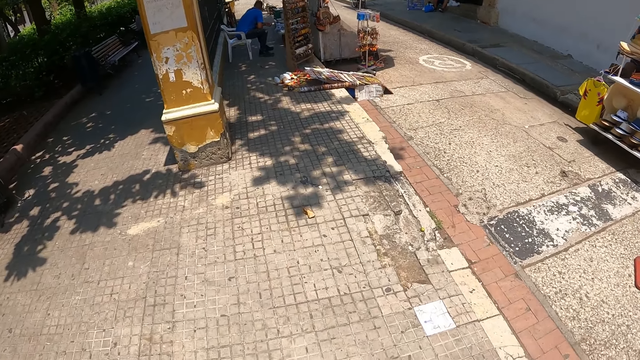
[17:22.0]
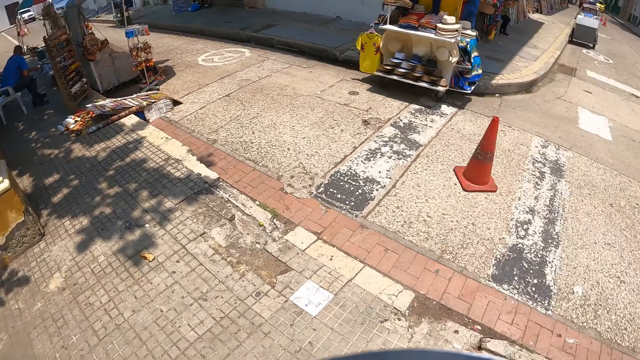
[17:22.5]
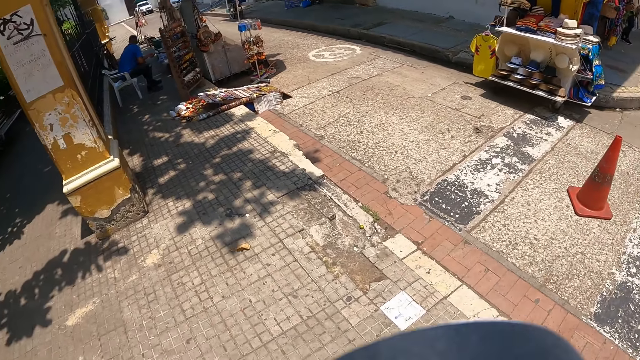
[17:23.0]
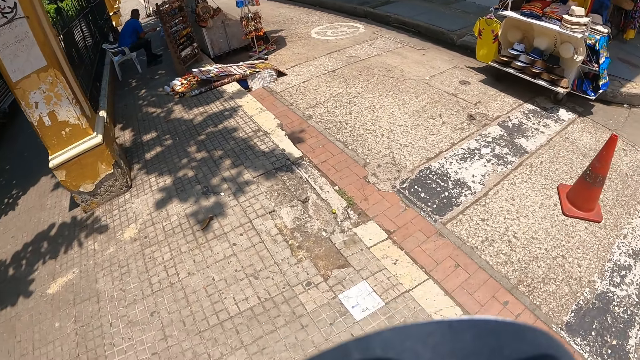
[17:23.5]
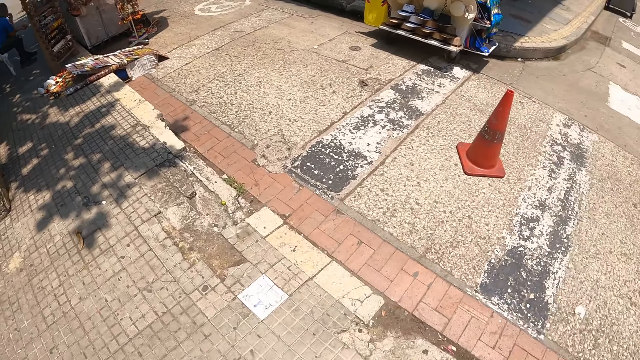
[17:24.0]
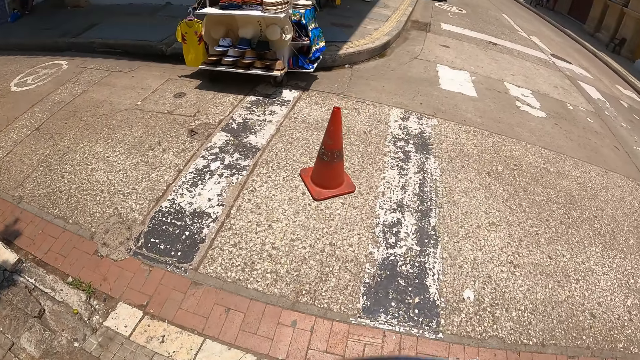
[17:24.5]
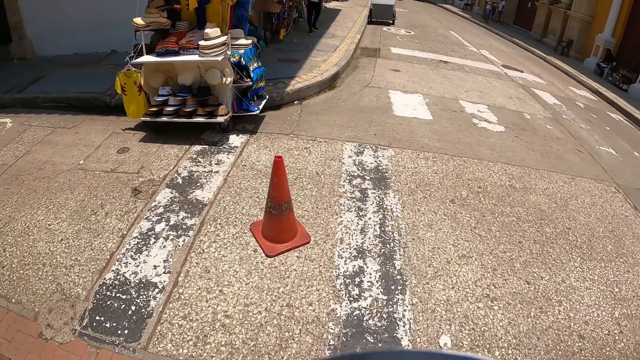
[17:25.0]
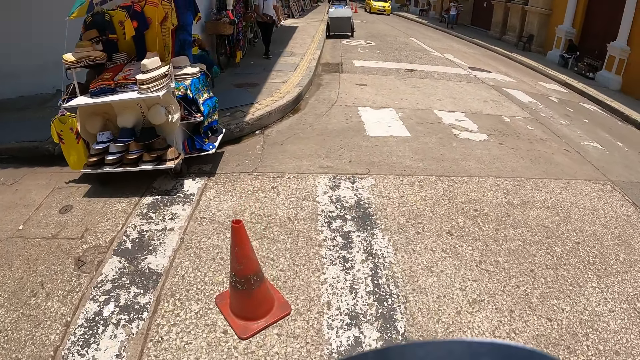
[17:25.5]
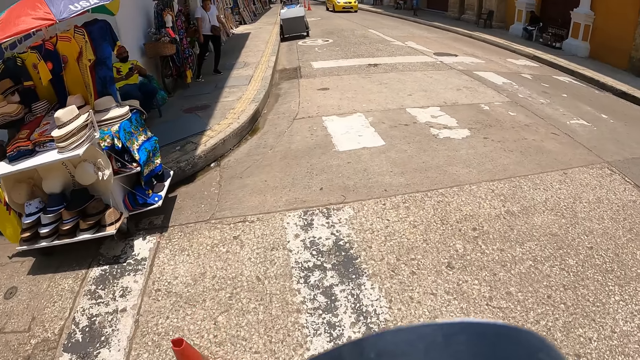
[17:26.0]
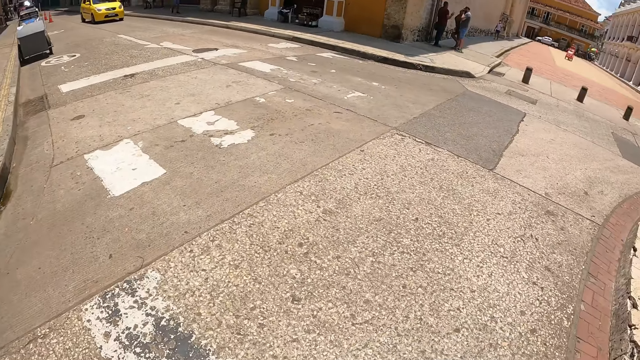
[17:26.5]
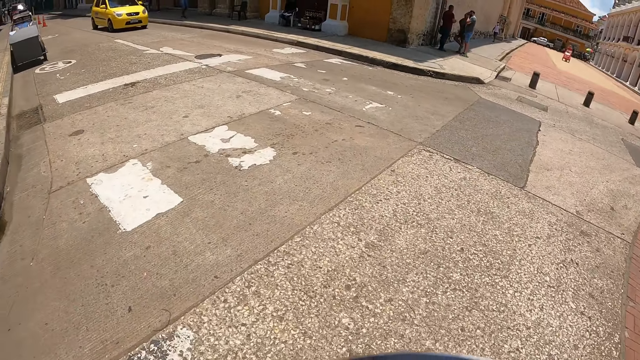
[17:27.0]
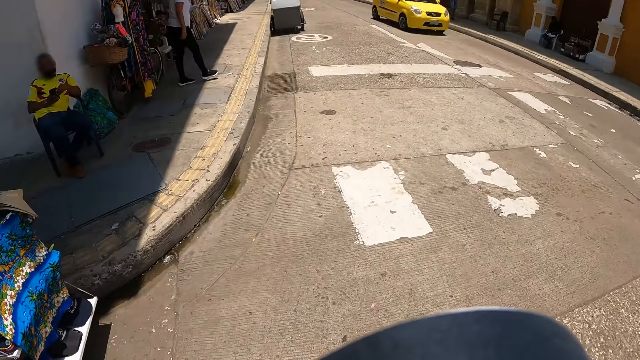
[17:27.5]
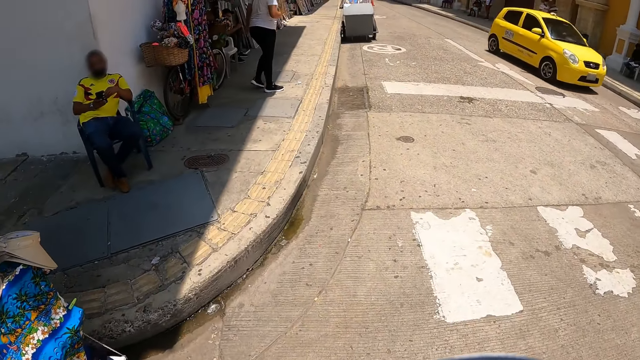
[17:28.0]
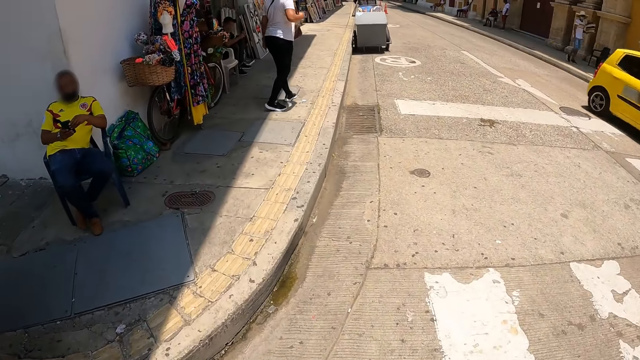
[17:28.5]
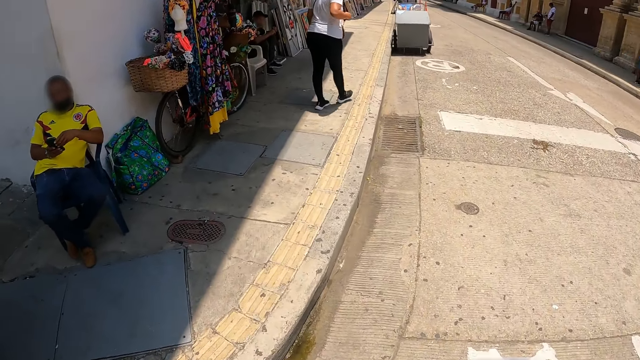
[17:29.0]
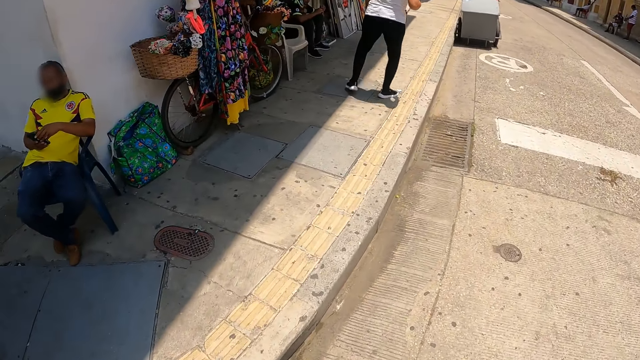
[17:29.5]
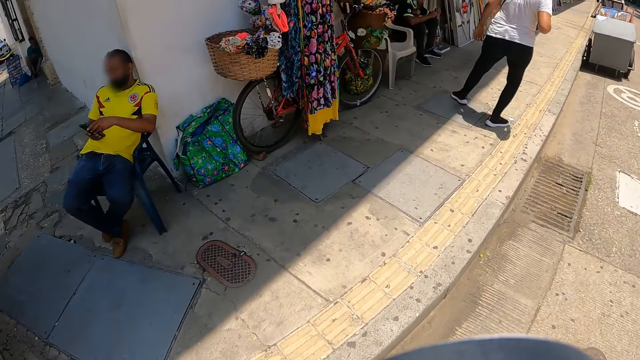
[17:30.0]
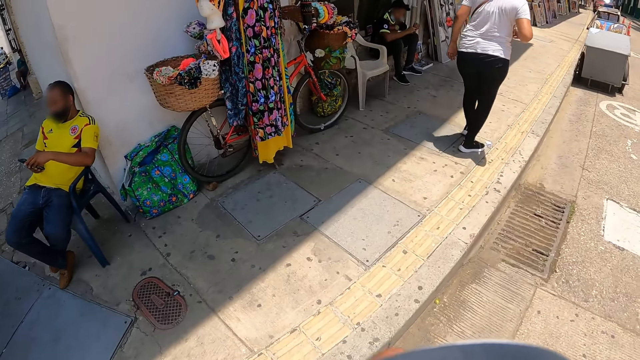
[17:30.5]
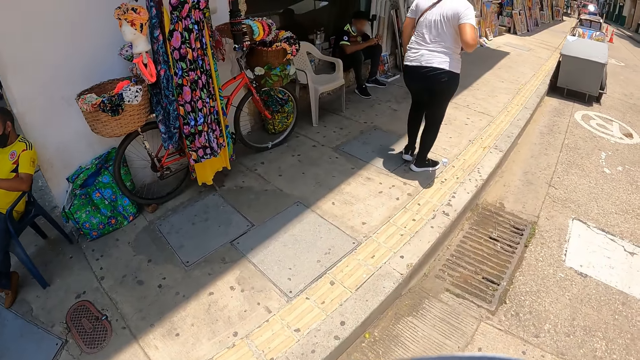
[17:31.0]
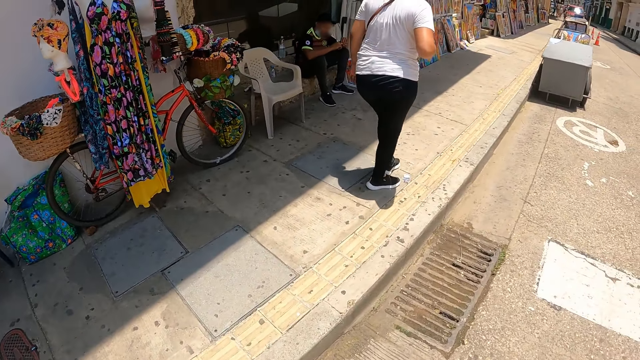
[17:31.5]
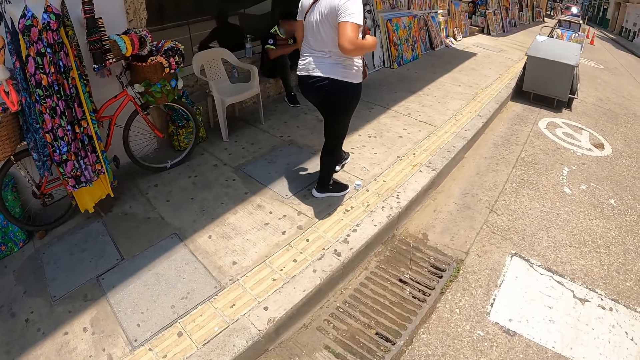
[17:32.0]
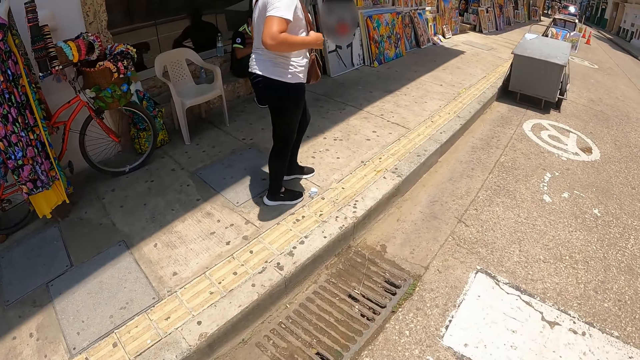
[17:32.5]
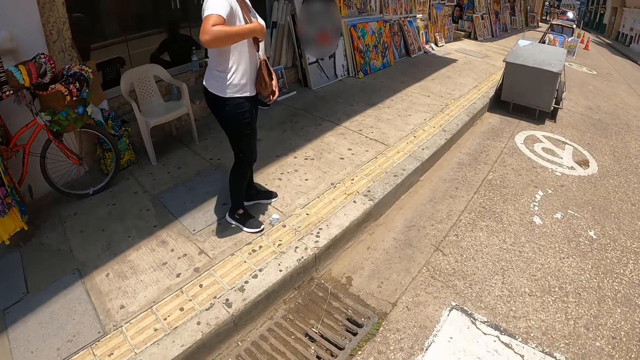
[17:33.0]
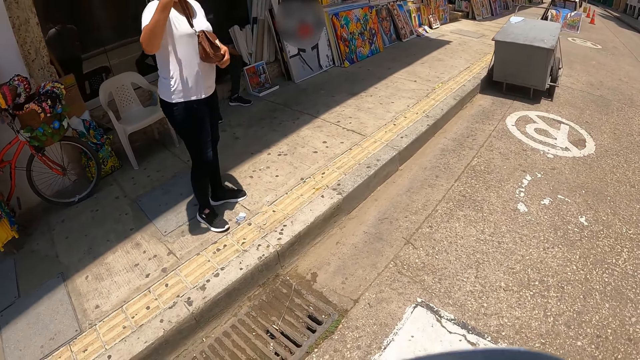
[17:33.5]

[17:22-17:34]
The camera wearer walks on a driveway. A man moves dirt on the floor with his right leg.

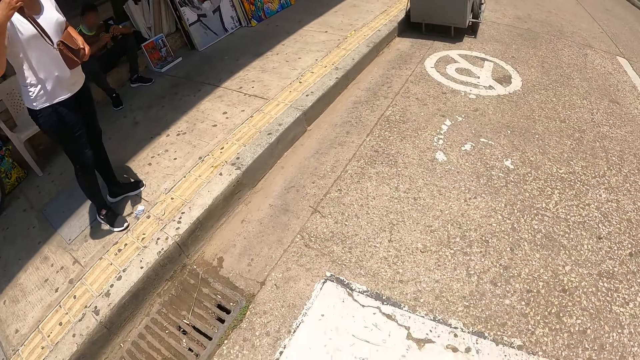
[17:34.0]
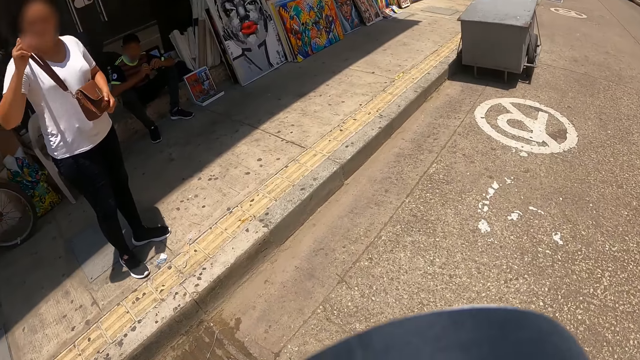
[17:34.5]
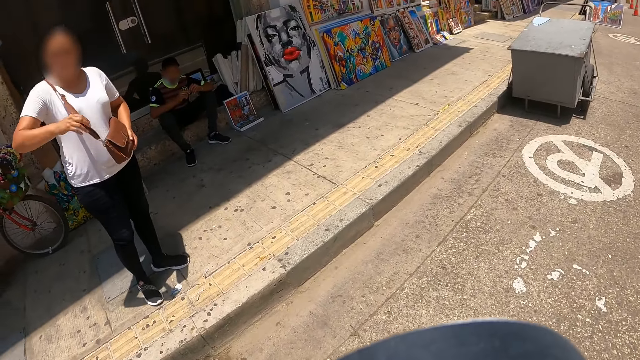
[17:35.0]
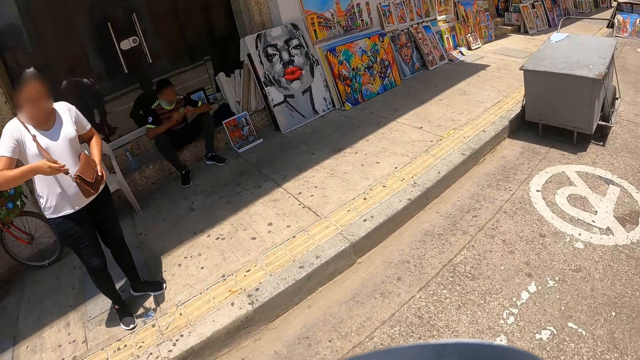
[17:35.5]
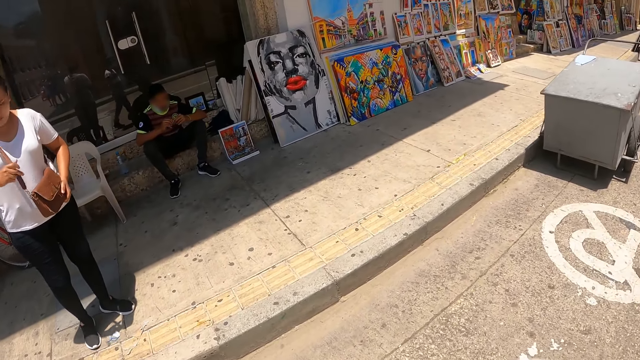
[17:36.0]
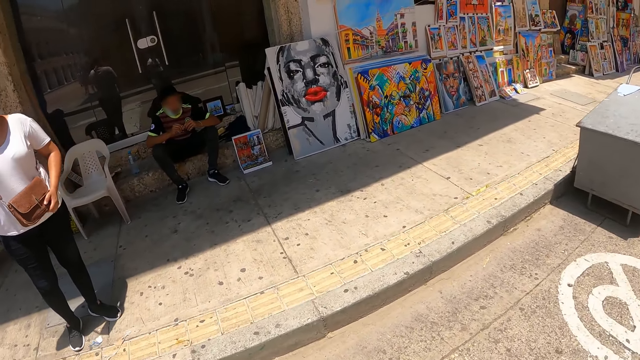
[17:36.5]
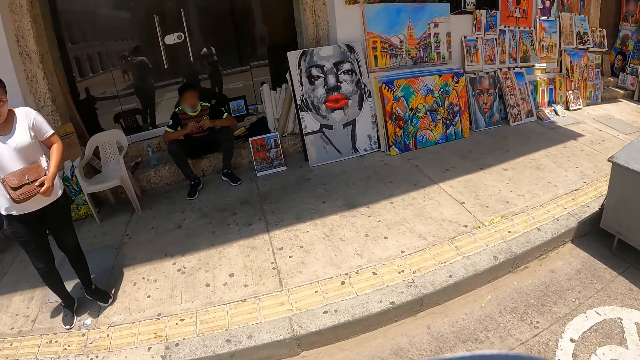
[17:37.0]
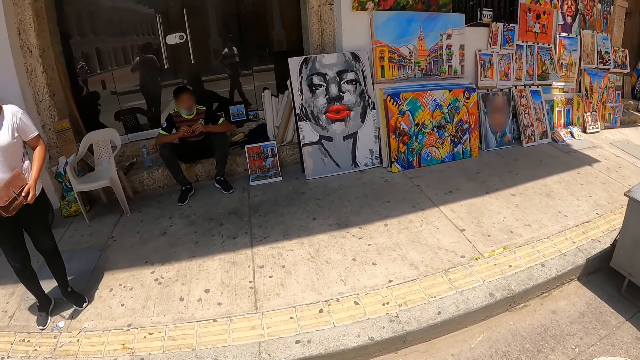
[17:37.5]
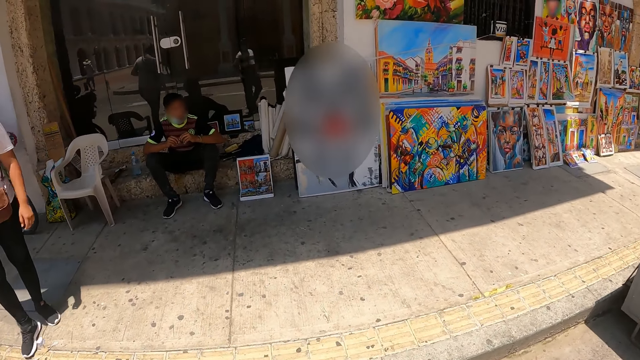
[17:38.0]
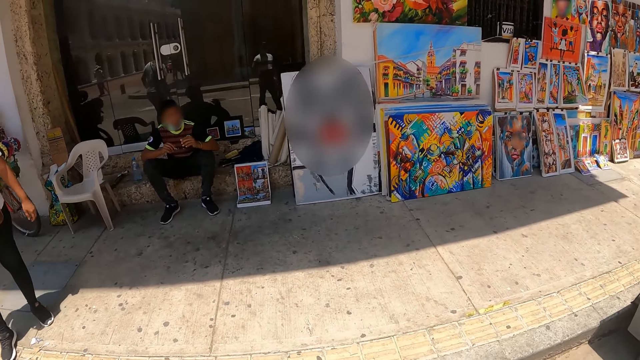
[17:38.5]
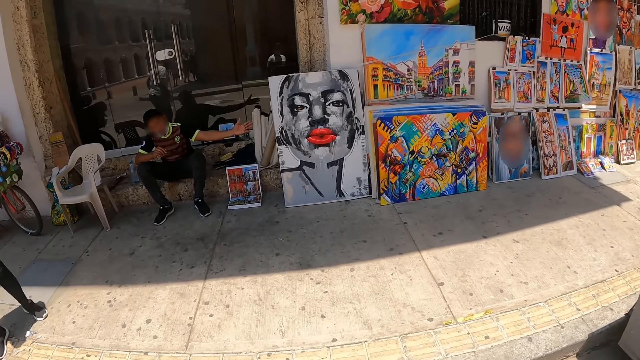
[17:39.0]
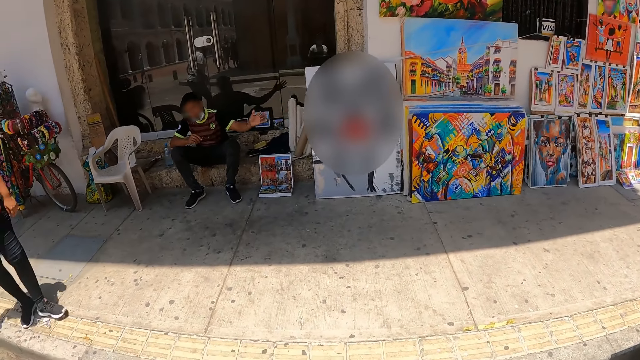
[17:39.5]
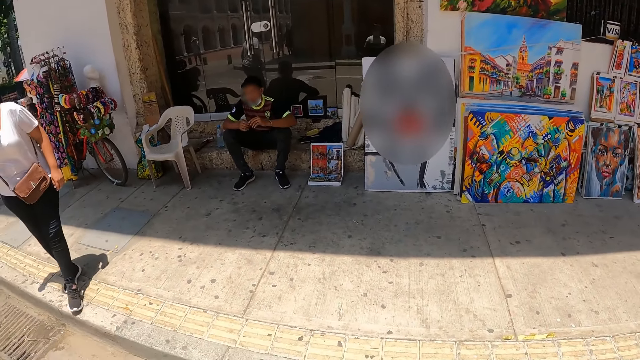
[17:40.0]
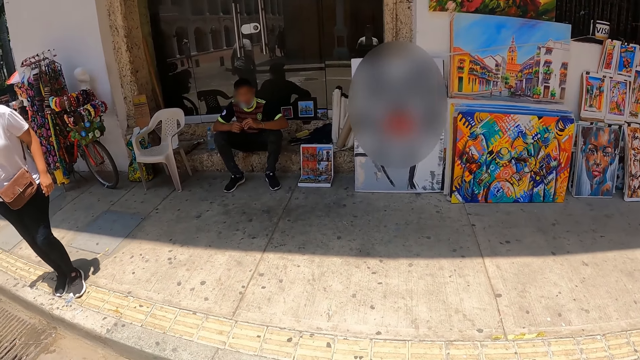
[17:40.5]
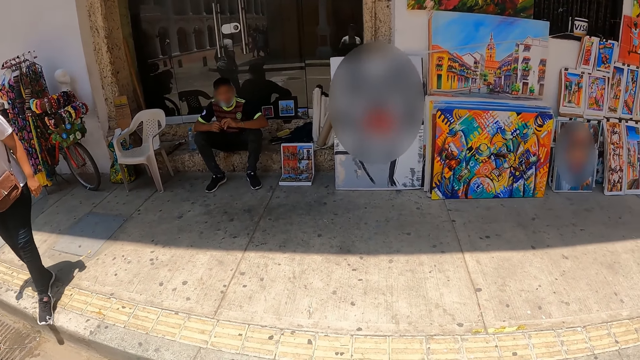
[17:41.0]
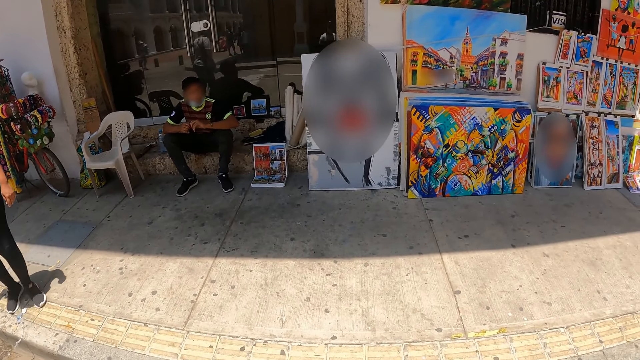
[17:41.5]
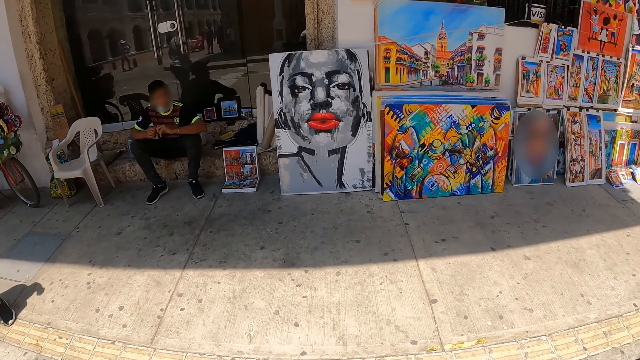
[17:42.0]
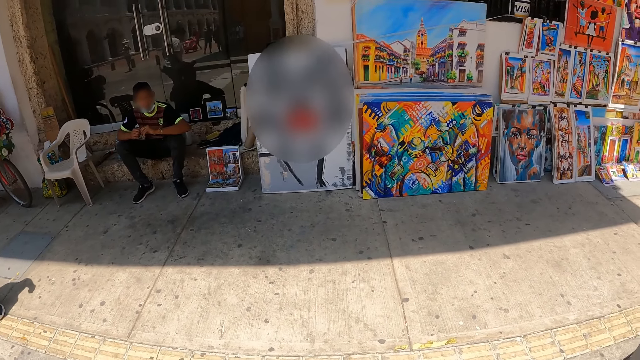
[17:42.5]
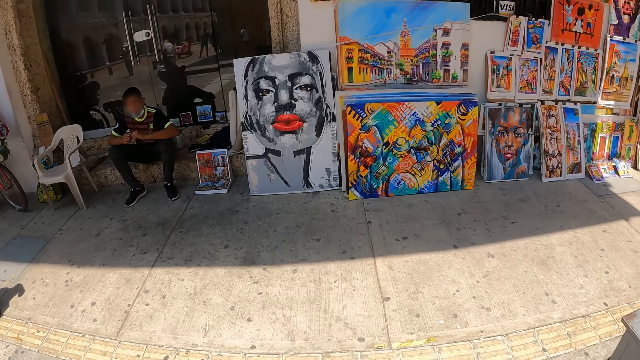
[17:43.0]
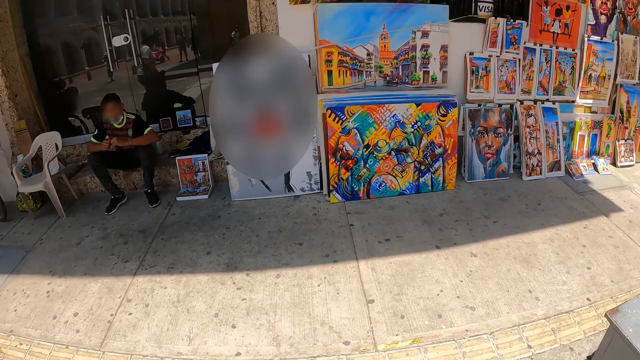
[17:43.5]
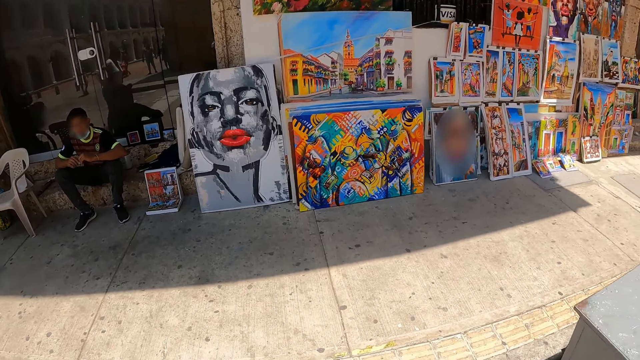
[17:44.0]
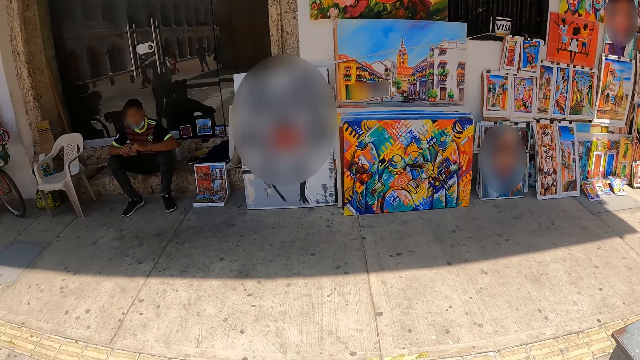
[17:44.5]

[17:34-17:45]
The man adjusts his handbag straps with his right hand. The camera wearer stares at the portraits.
